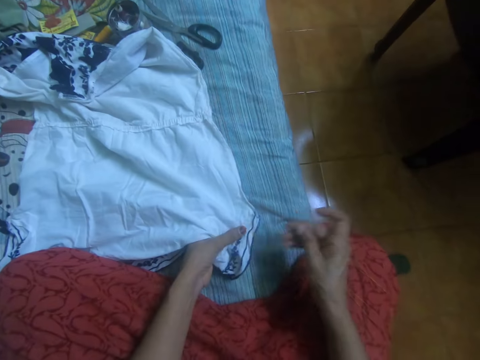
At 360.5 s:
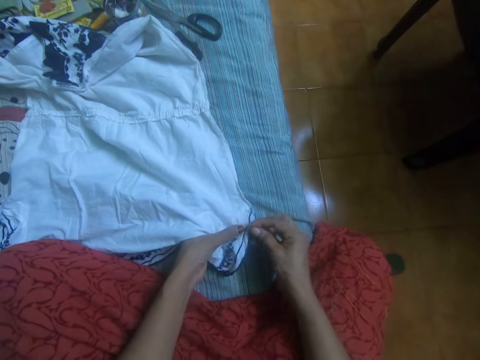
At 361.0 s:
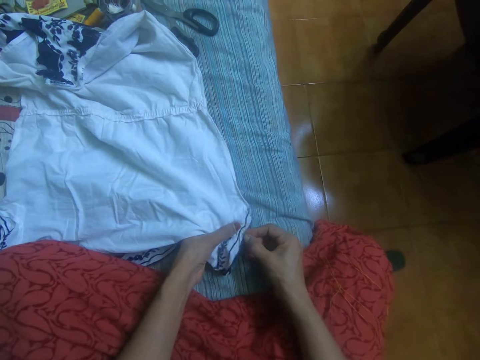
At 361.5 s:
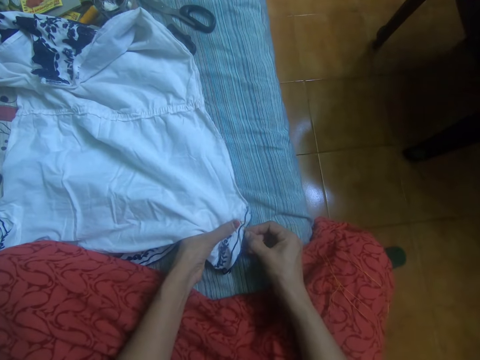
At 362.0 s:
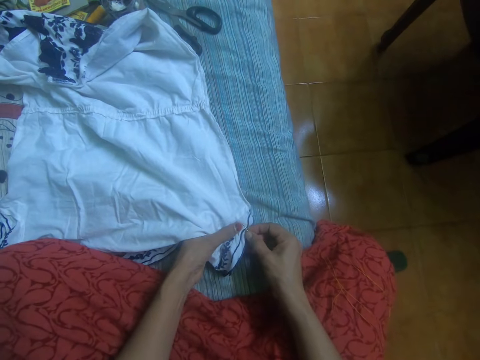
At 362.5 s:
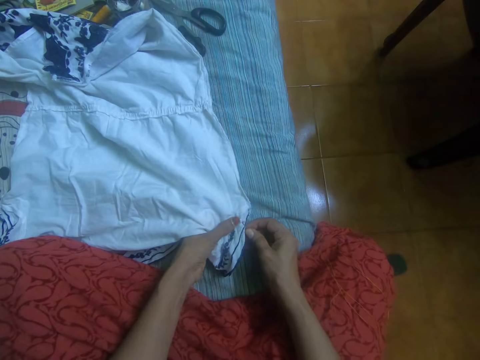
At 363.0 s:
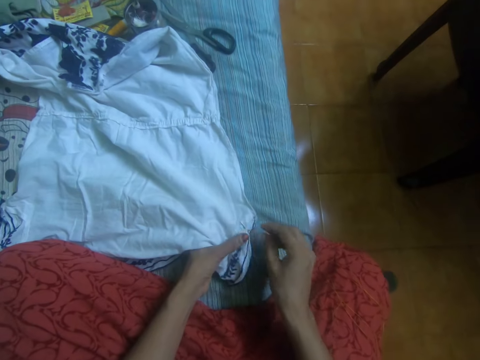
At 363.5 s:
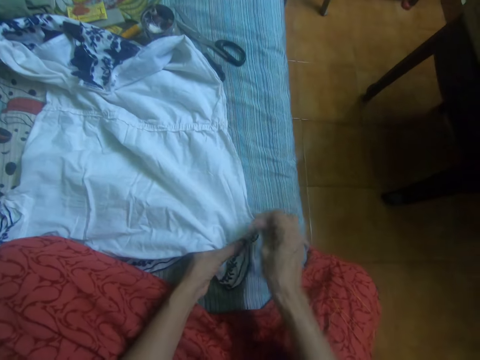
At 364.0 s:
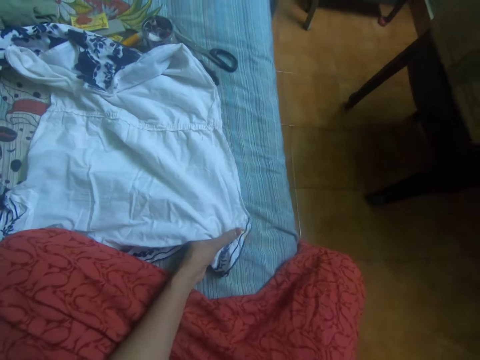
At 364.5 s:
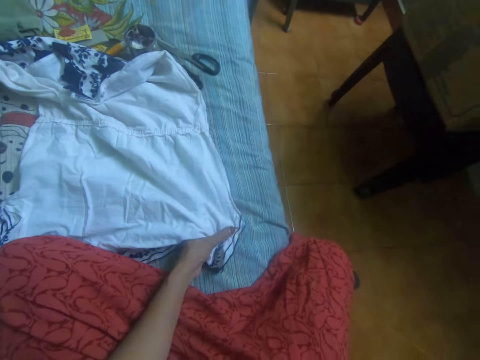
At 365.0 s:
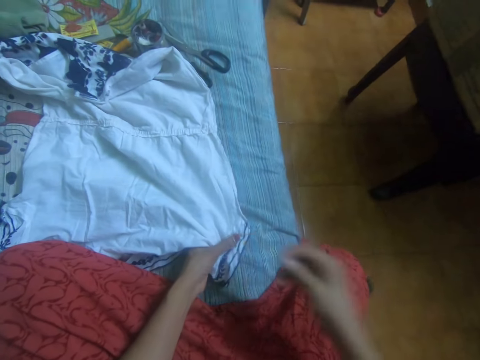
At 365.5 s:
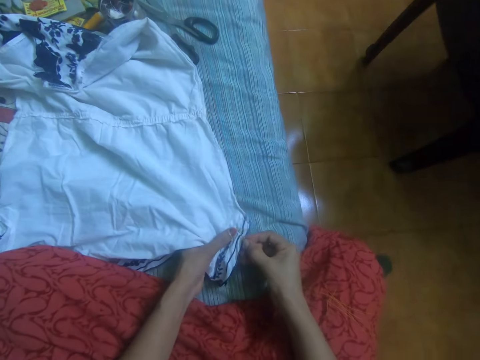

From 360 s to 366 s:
The camera wearer sews the white cloth.

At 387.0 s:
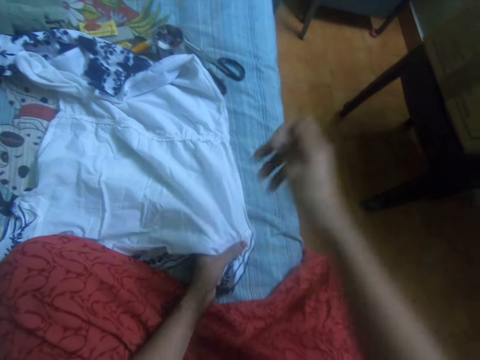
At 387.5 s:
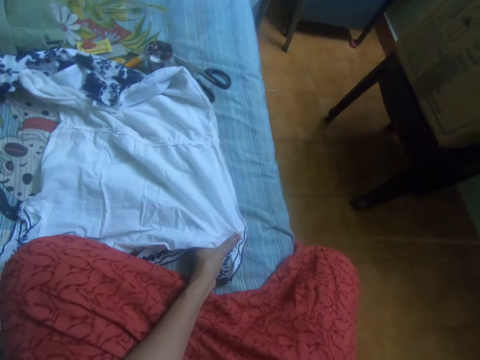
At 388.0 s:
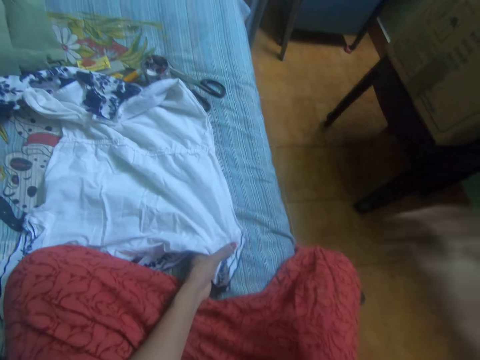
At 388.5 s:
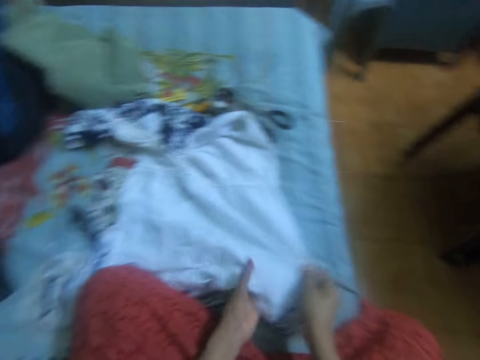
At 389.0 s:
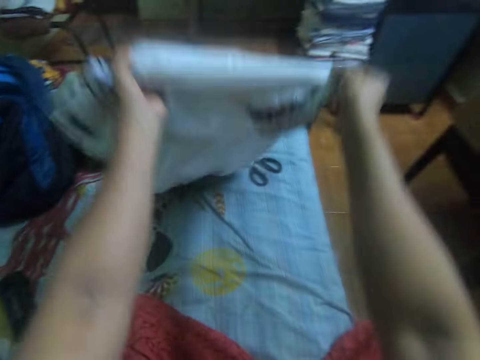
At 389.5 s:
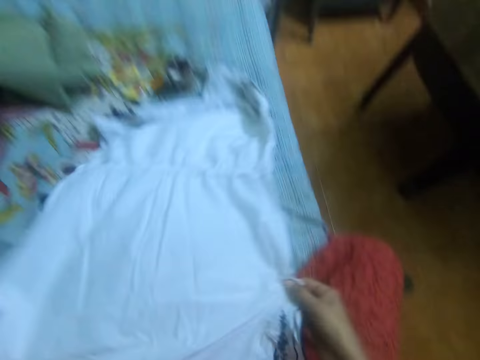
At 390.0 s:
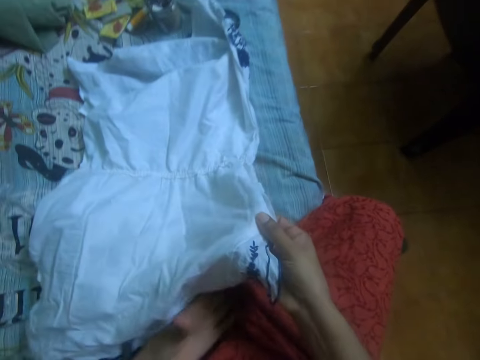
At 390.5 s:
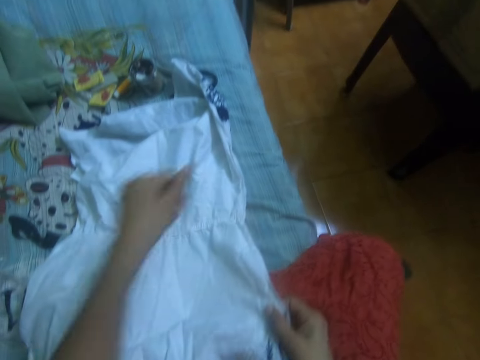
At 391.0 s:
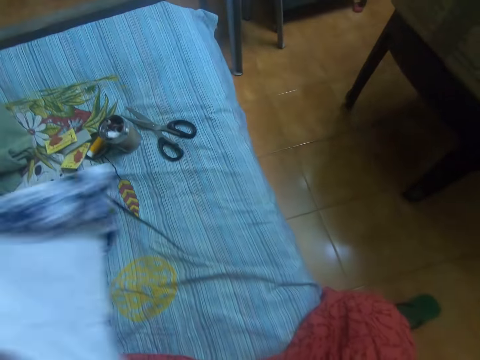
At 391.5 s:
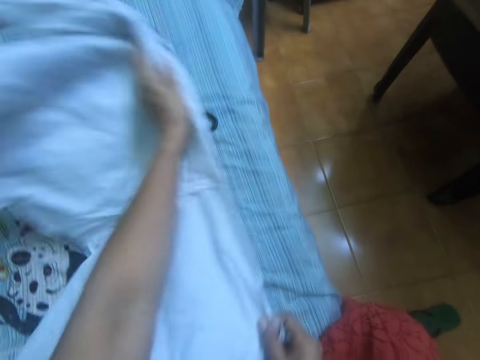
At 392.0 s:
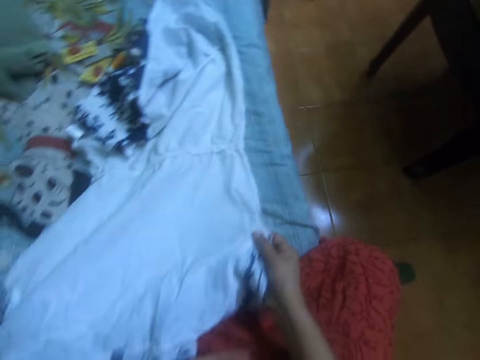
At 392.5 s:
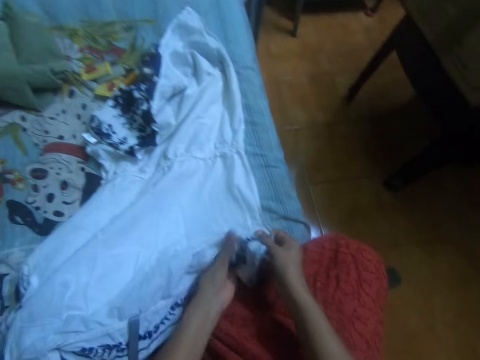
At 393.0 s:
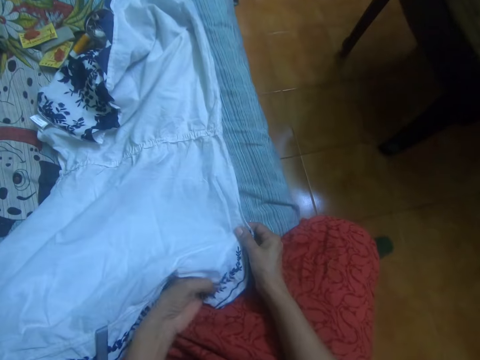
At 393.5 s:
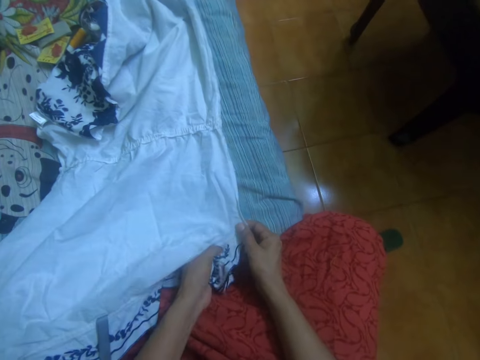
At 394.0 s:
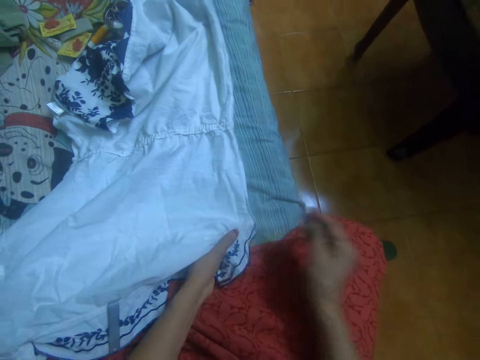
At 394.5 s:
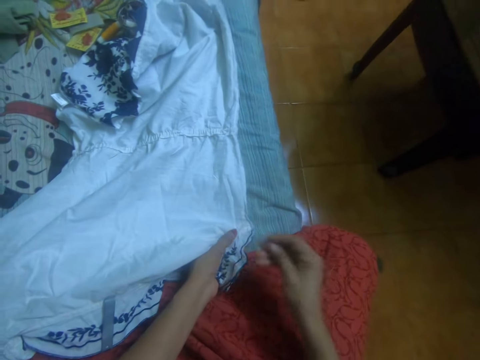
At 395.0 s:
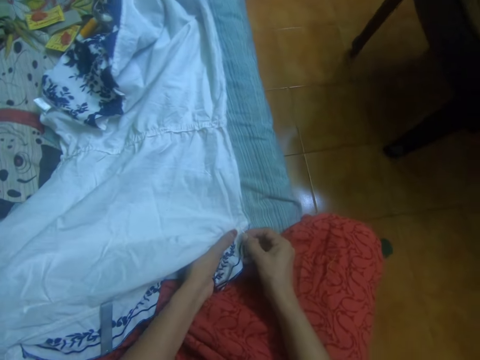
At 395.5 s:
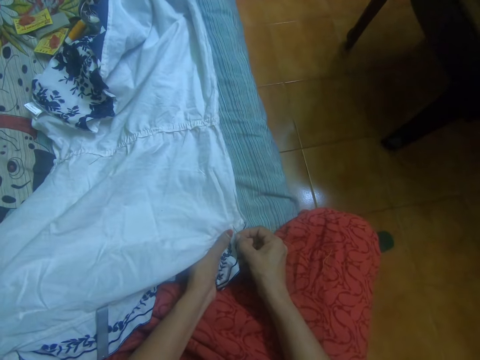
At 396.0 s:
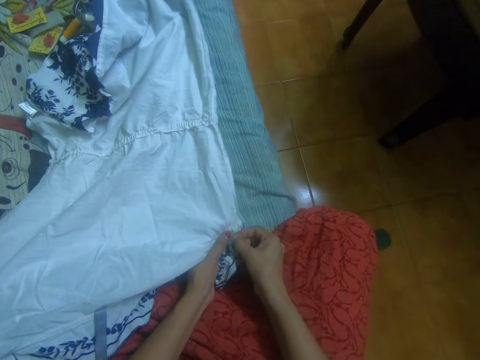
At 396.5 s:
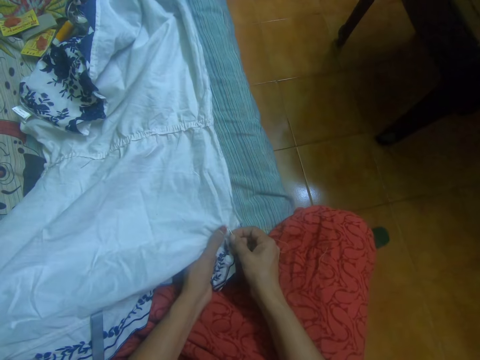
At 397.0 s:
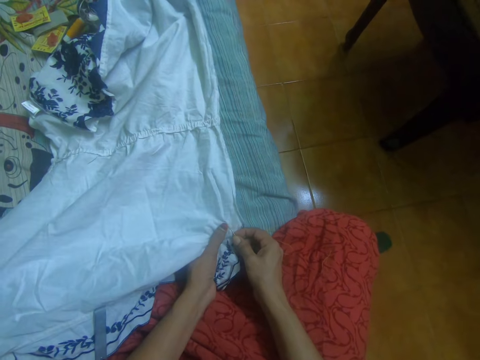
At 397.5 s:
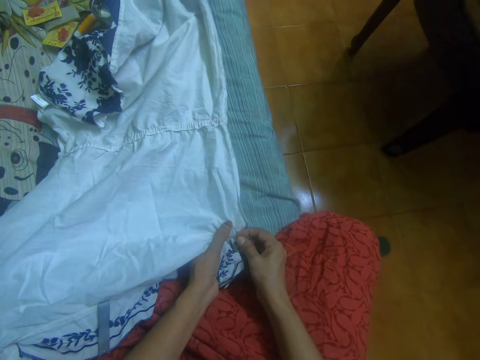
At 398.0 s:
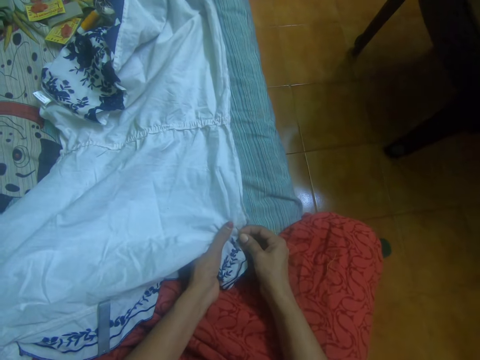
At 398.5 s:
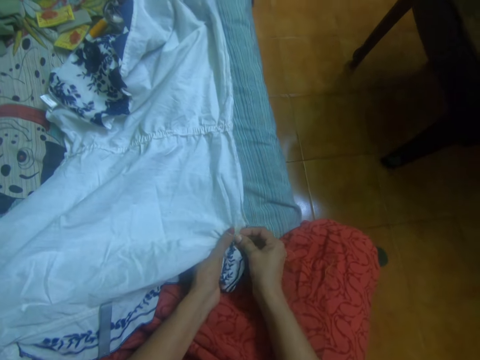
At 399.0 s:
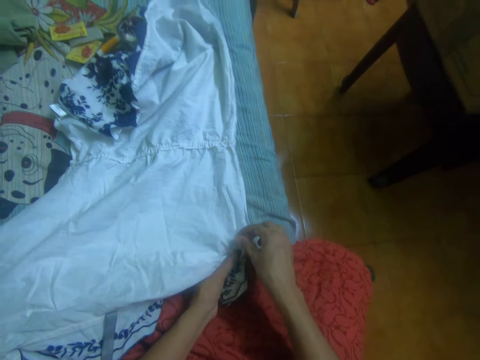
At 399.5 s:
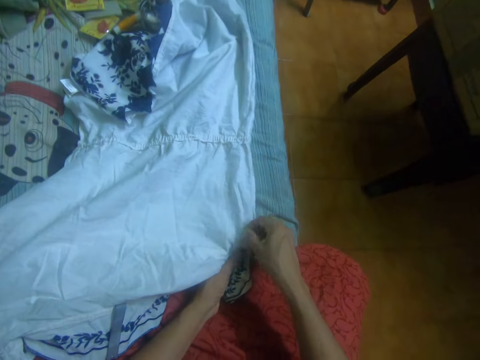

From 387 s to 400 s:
The camera wearer lifts up the white cloth. She straightens the cloth on the bed with both hands. She lays a portion of the cloth on her lap. She lifts up the cloth. She lays a portion of the cloth on her lap. She sews the cloth with a needle and a thread in her right hand.

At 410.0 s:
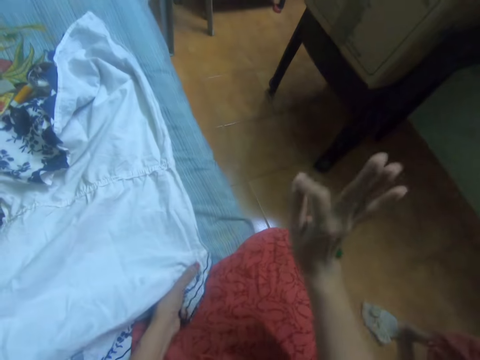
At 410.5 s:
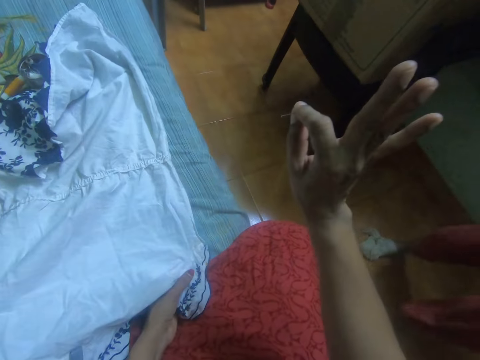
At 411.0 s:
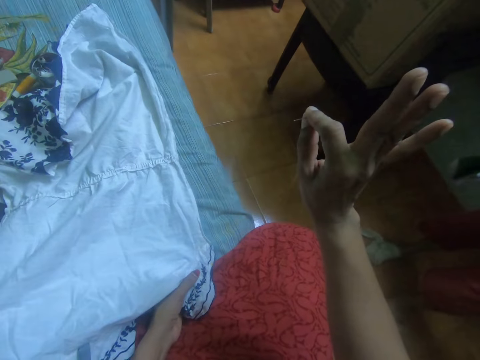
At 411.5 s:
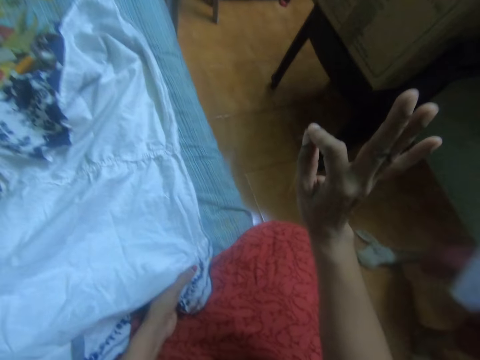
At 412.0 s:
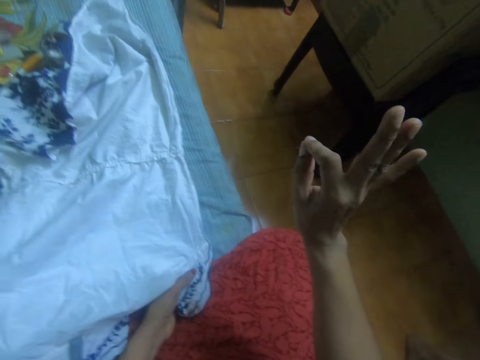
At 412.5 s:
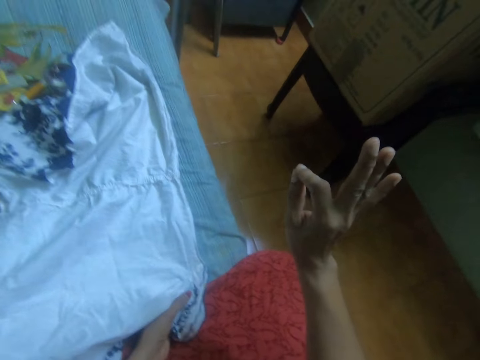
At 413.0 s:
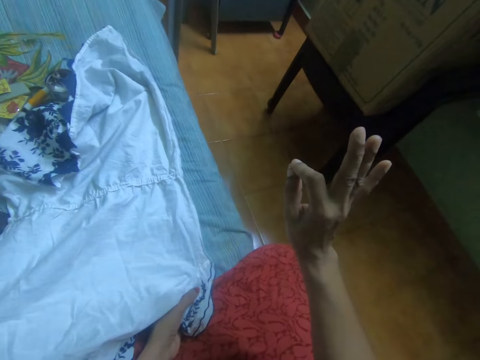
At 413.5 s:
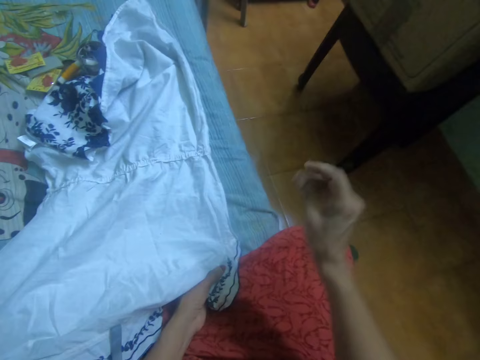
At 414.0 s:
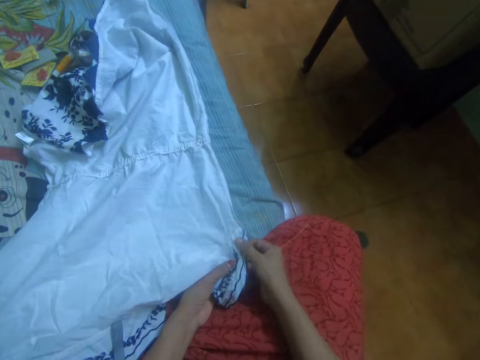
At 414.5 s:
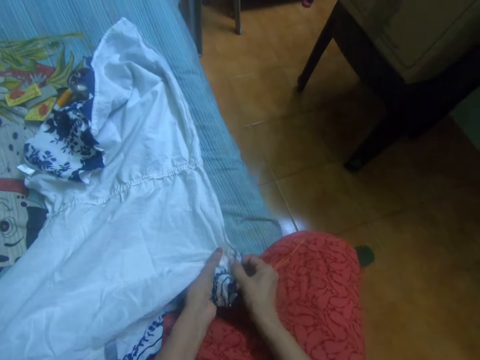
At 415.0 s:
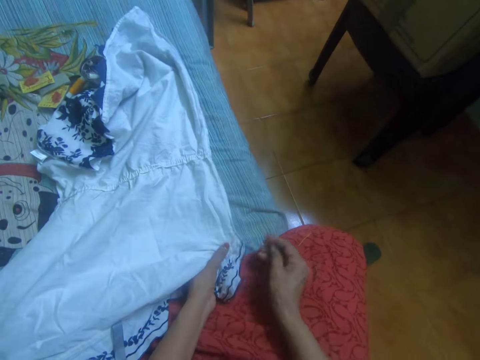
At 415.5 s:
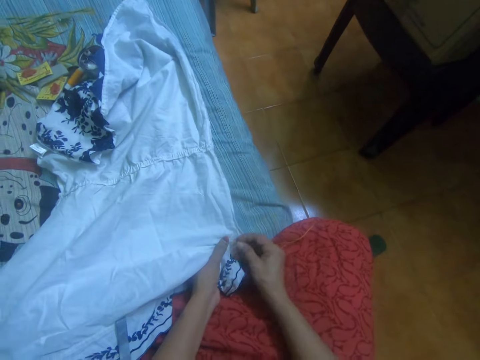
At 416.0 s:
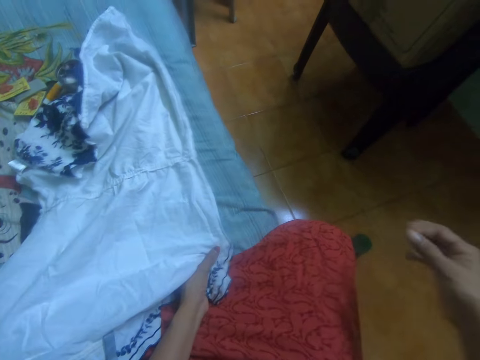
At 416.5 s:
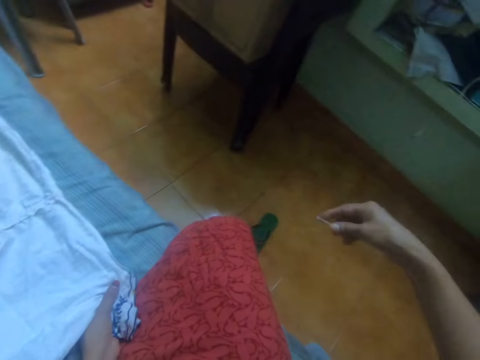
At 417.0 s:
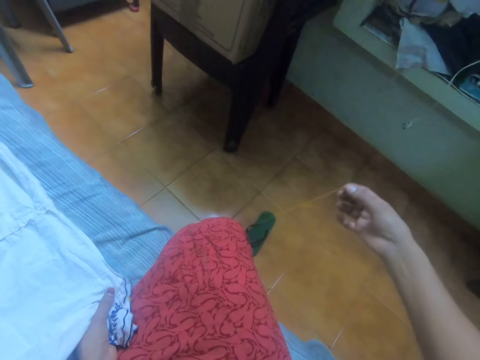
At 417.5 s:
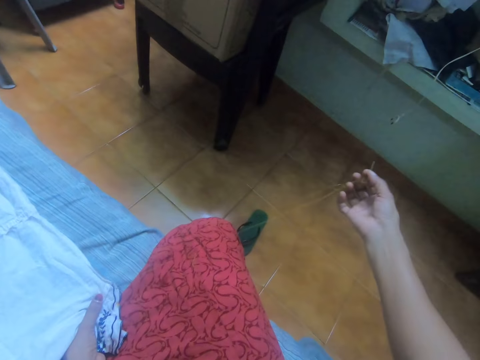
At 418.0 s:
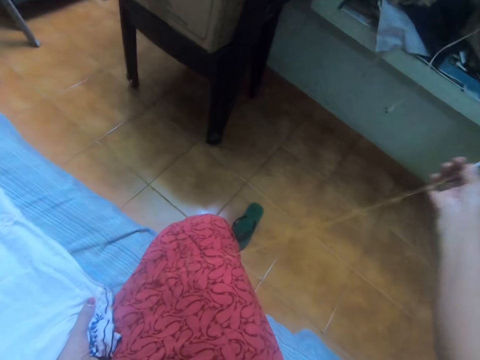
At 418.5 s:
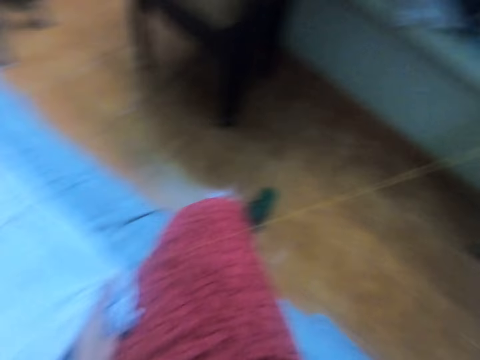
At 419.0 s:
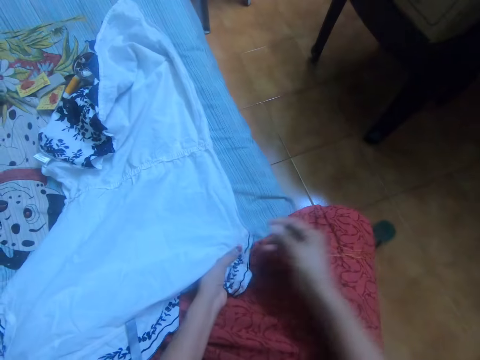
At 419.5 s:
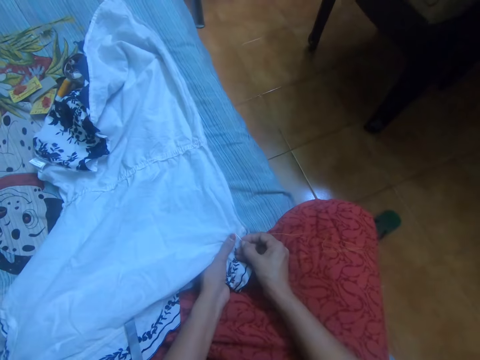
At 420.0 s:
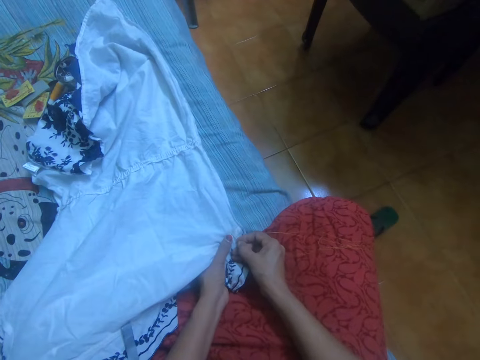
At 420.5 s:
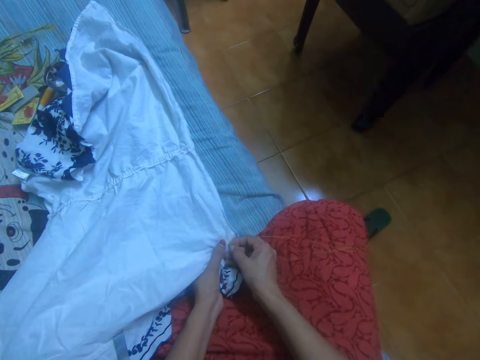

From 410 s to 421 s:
A person walks close to the camera wearer. The camera wearer signals the person. The person walks away. The camera wearer sews the white cloth.
